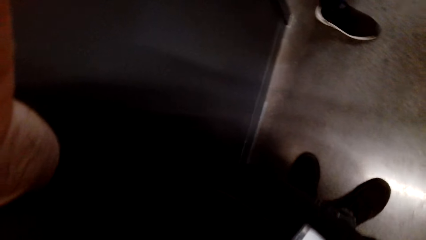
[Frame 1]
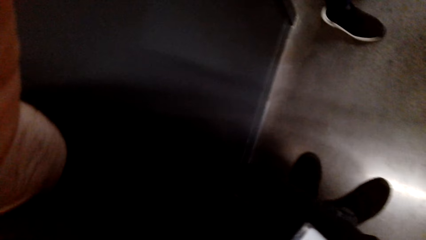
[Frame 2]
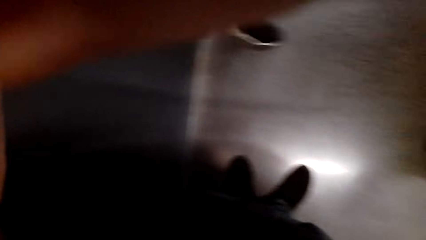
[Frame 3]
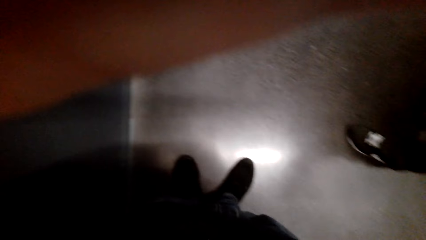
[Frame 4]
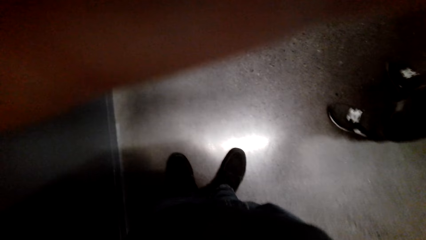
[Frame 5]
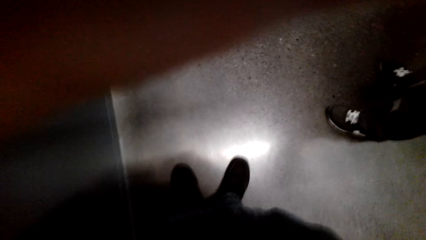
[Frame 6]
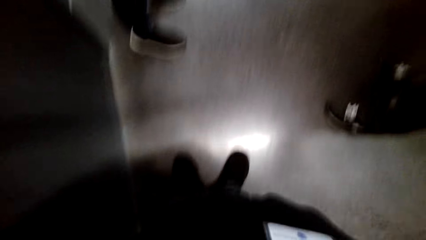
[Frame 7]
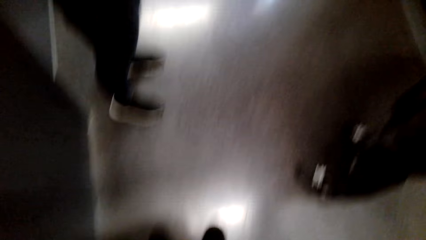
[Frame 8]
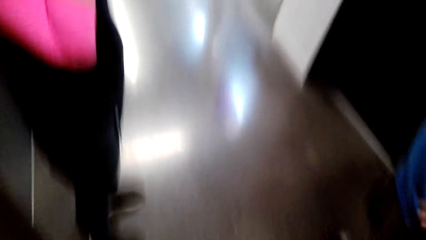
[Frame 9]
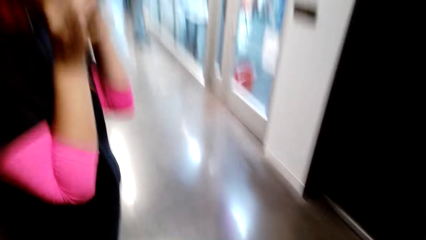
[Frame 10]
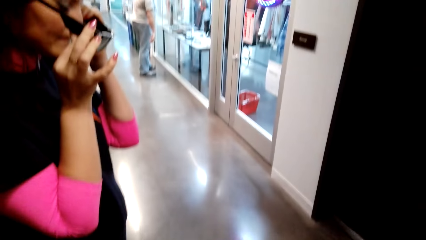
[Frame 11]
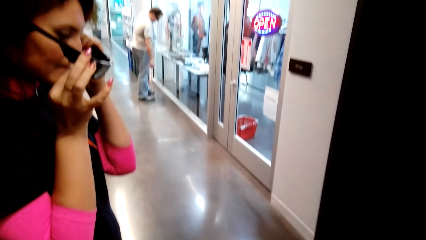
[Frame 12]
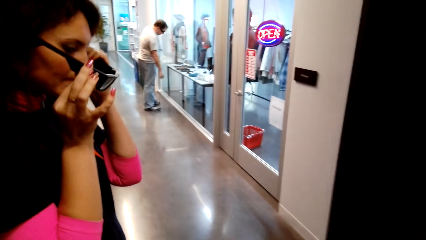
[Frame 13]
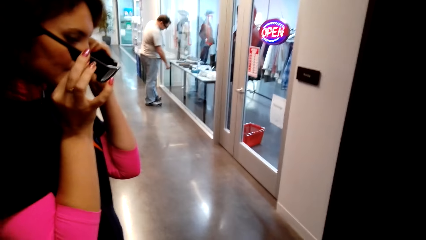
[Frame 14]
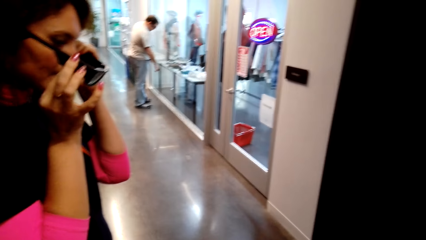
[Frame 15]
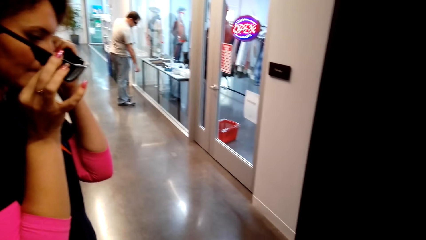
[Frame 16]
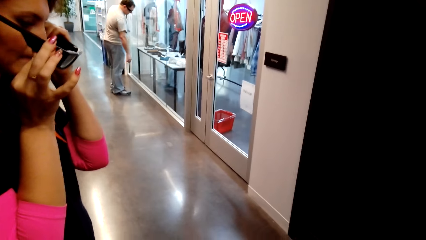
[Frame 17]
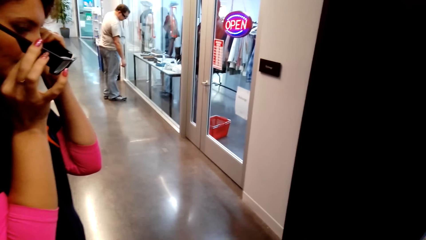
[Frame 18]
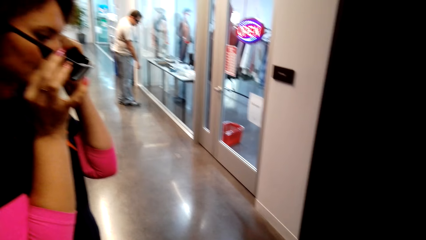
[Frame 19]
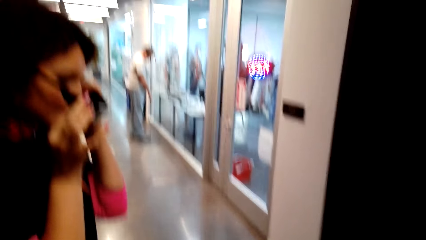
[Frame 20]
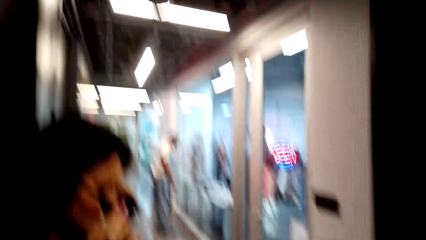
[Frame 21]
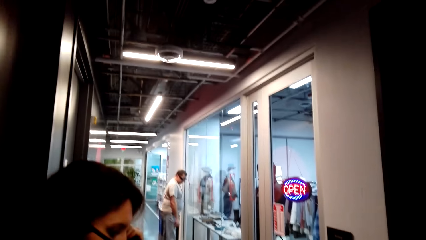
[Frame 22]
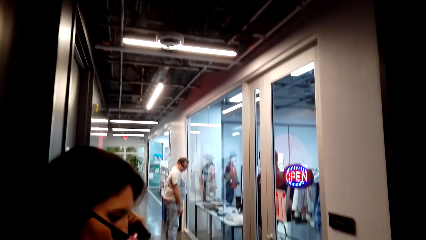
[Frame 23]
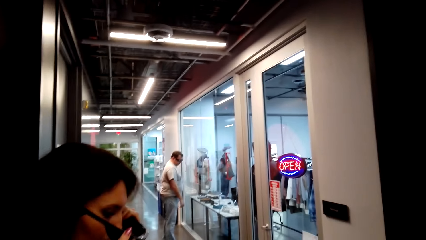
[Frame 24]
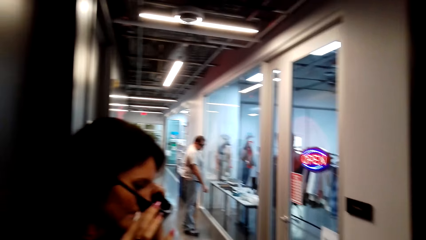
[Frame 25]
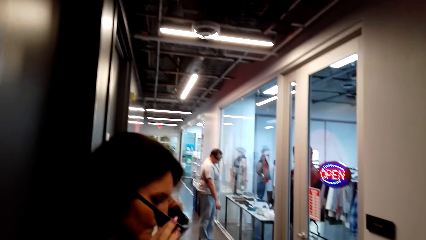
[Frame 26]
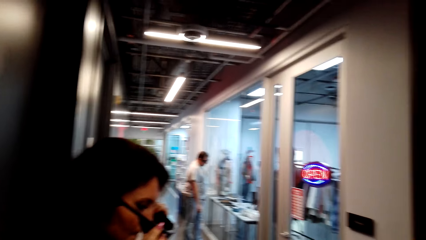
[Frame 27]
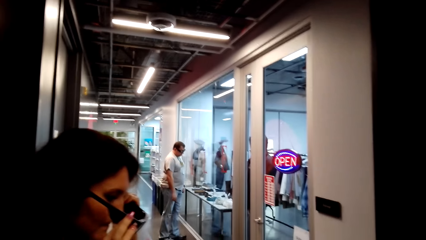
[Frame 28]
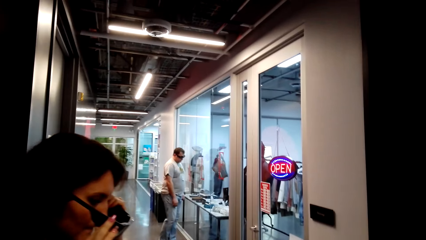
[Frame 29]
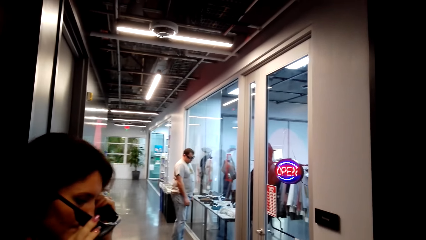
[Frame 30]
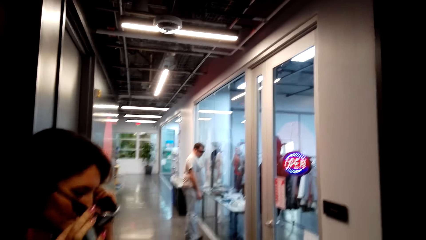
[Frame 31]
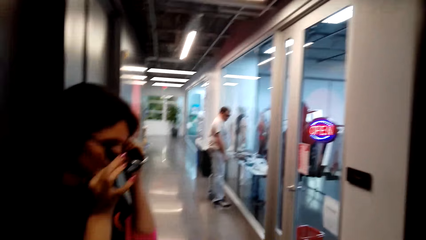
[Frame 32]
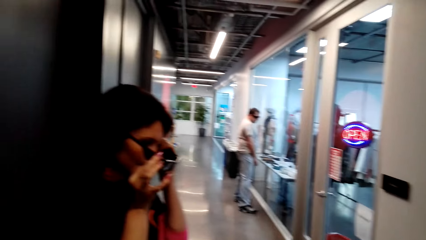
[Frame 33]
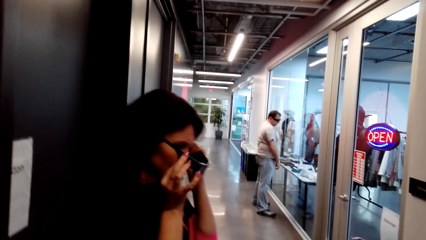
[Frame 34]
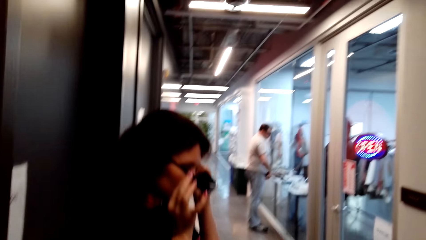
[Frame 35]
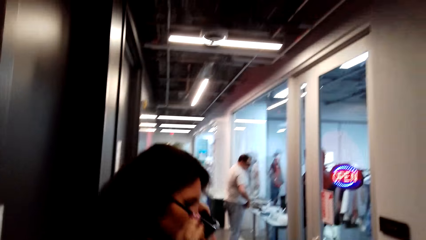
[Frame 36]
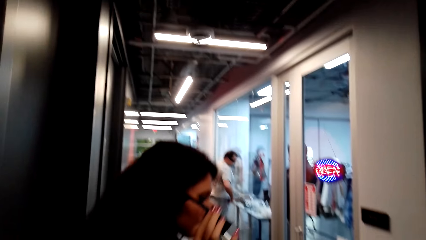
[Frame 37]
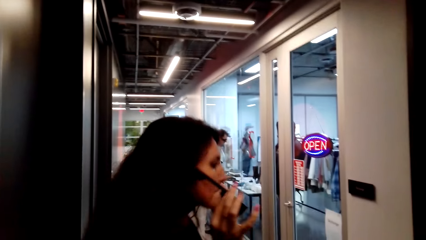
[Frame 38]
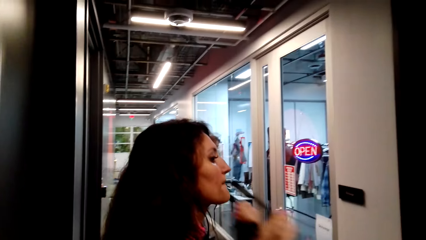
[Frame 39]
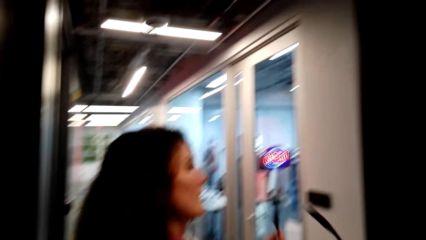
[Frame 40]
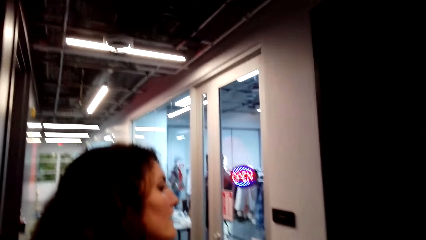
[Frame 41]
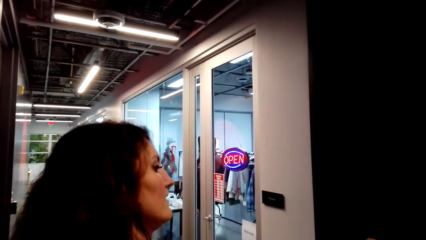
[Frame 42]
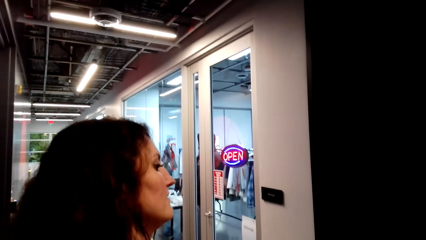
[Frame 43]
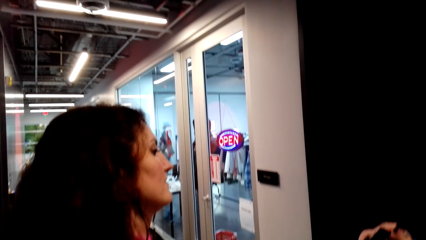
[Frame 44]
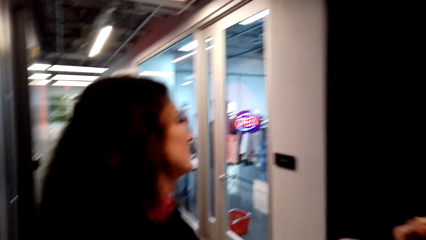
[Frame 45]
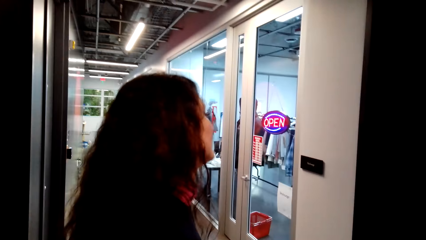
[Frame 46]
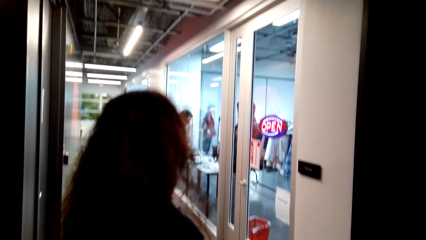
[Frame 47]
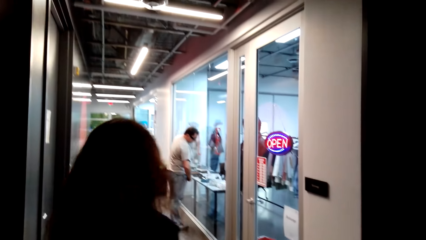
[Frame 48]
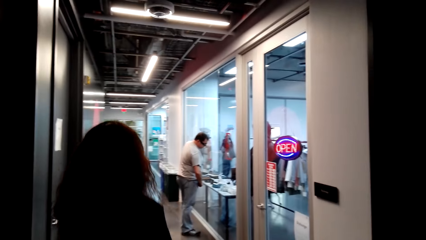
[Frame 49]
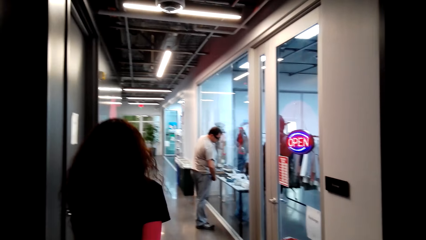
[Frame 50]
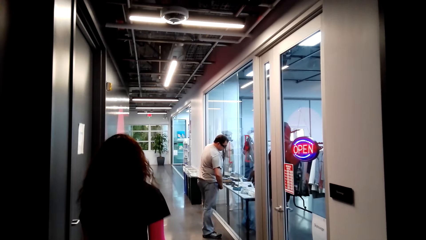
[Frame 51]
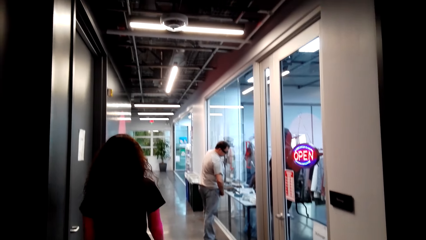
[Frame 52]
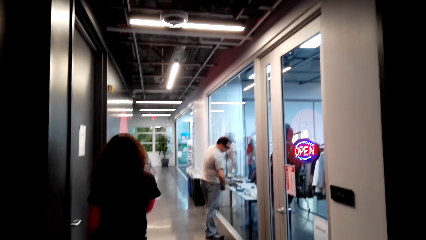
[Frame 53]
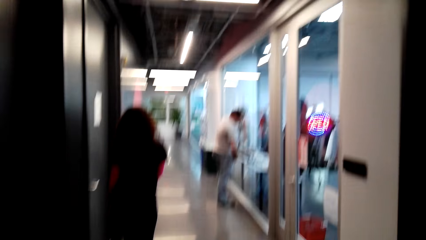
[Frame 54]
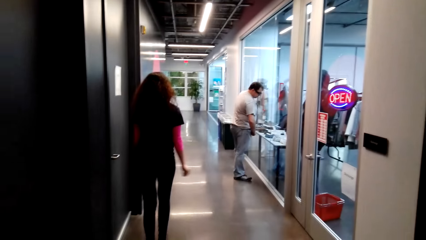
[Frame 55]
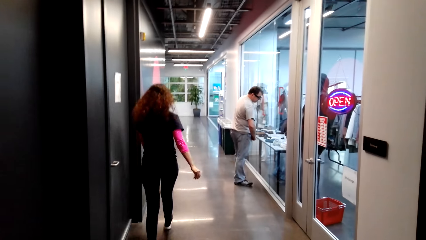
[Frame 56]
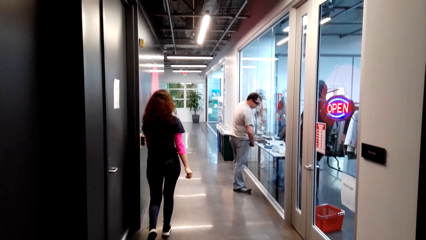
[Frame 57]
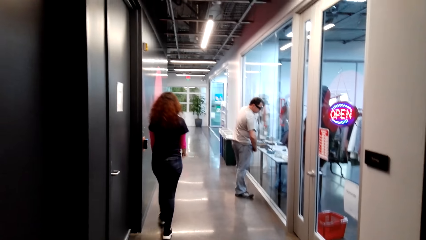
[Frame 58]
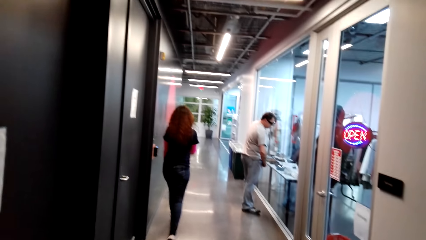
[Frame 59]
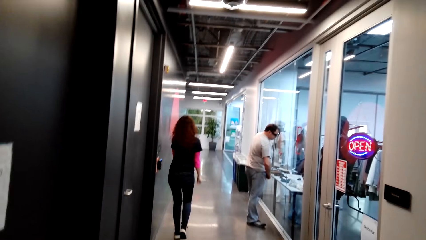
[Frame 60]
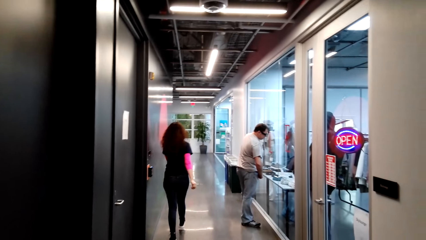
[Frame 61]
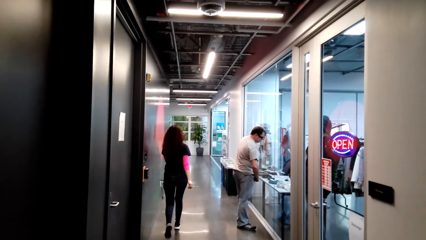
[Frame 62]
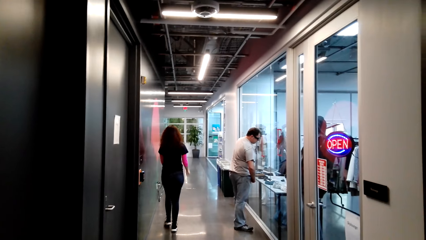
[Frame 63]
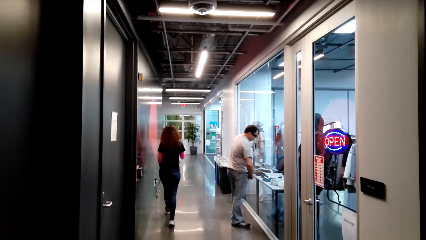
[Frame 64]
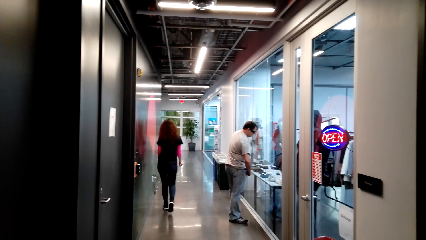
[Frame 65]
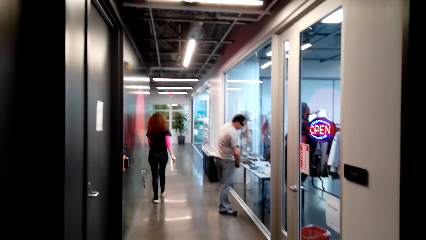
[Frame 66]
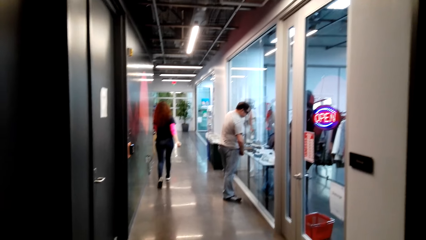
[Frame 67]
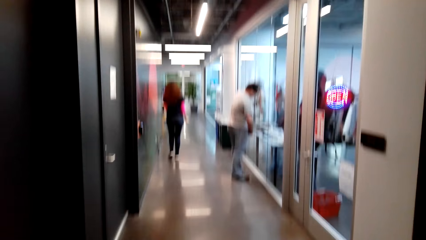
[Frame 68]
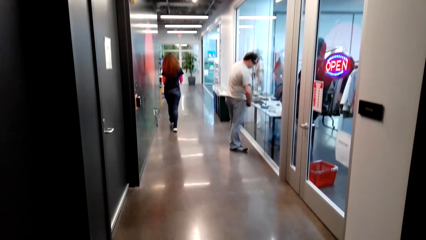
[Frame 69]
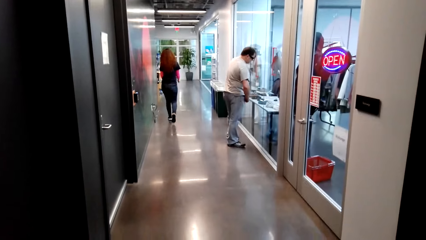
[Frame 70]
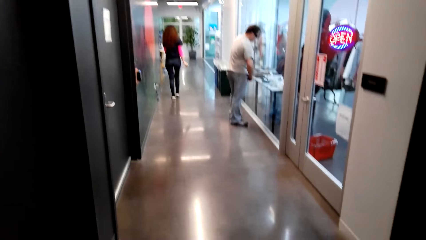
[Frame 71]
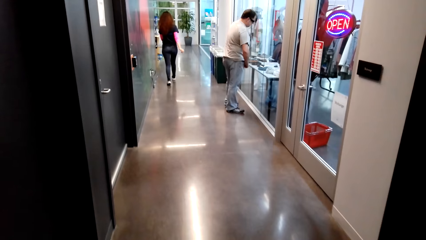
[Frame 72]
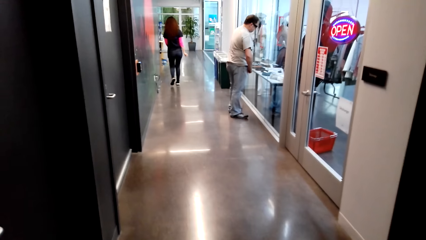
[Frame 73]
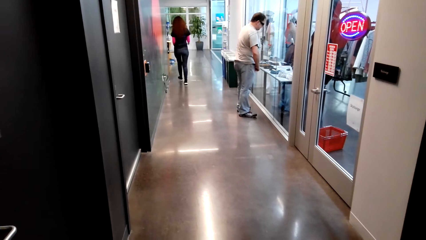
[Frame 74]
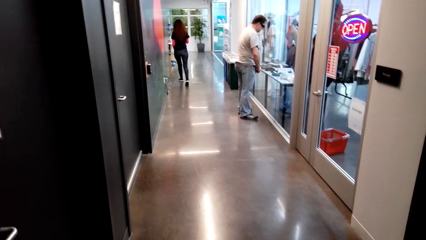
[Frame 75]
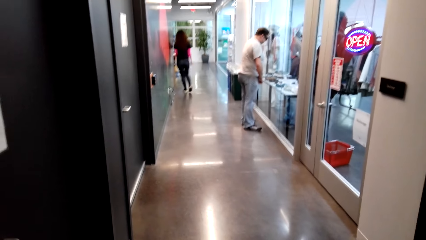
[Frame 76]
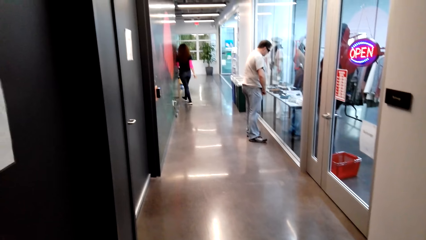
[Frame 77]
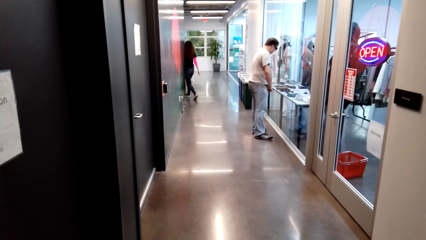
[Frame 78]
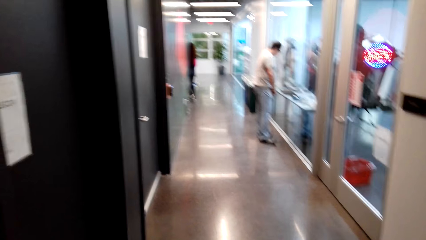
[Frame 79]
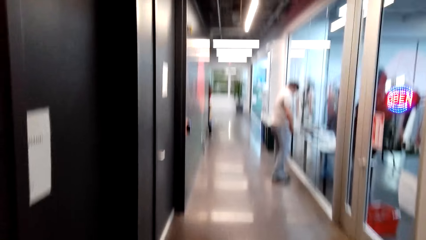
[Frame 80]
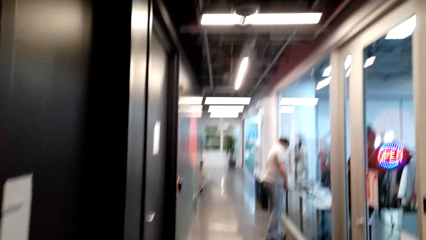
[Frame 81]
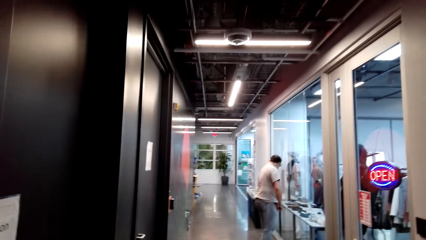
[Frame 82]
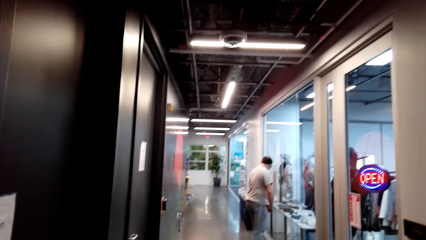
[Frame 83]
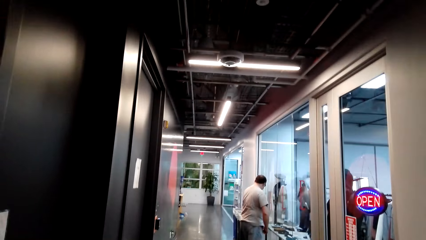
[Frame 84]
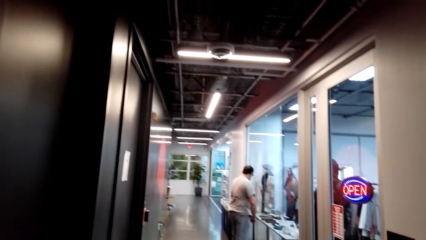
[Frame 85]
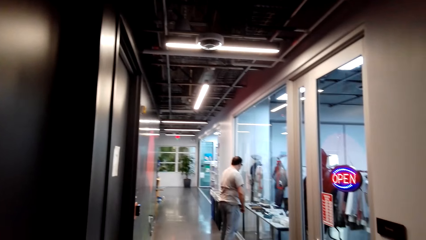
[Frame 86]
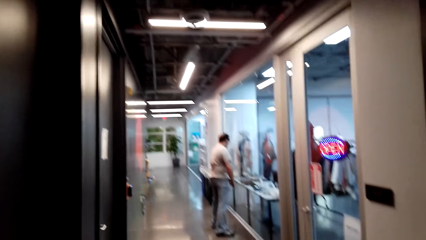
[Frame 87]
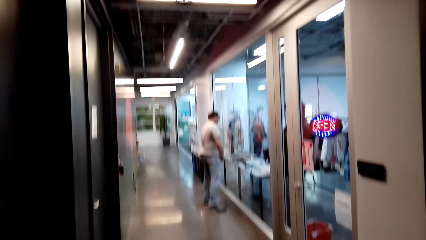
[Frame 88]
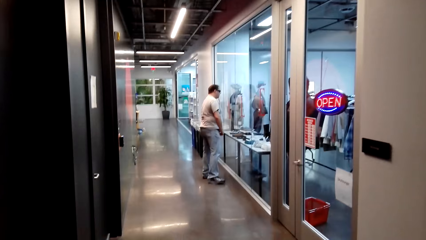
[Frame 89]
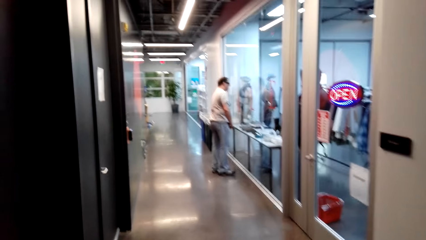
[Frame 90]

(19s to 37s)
A lady puts on goggles. A man walks along the display window. The lady removes the goggles and walks away.
